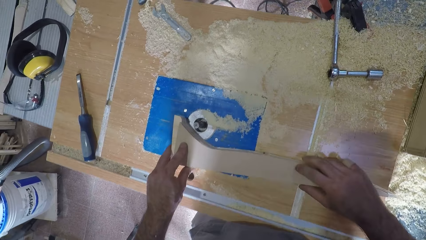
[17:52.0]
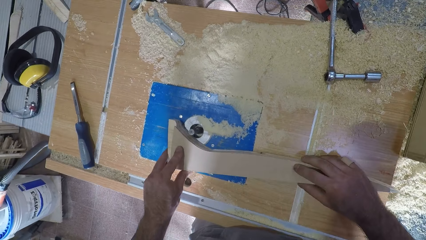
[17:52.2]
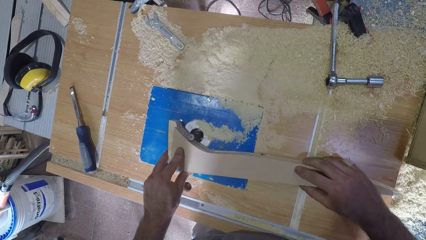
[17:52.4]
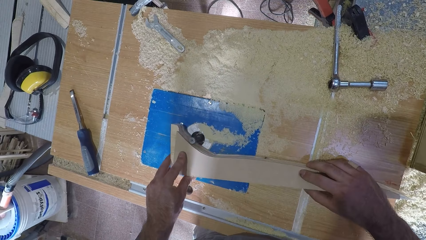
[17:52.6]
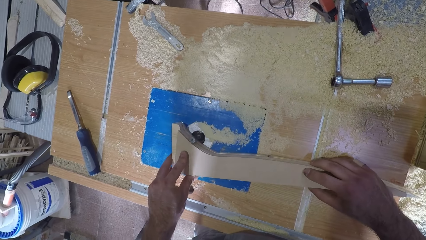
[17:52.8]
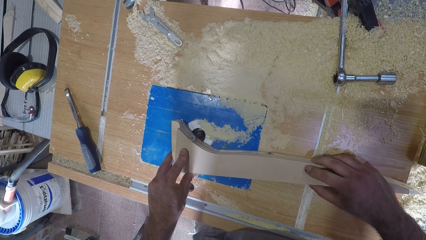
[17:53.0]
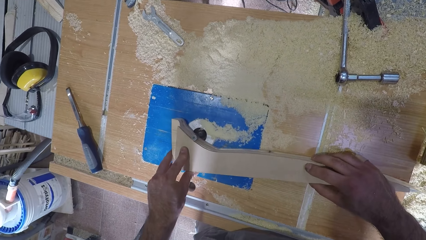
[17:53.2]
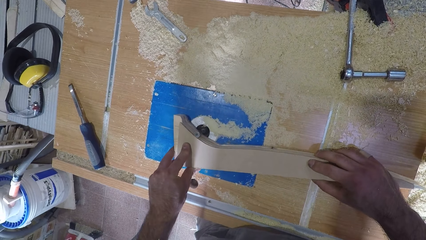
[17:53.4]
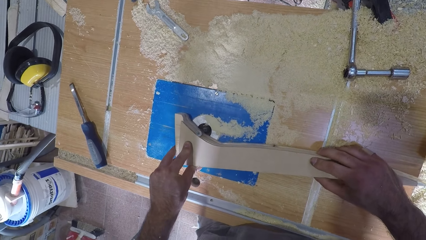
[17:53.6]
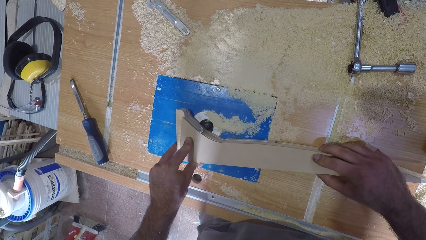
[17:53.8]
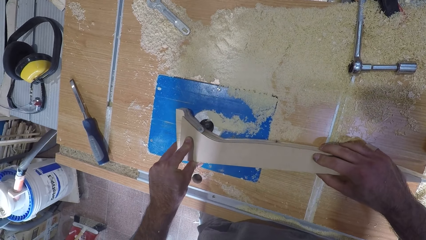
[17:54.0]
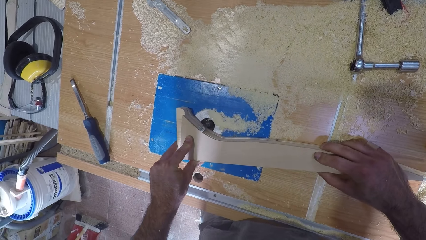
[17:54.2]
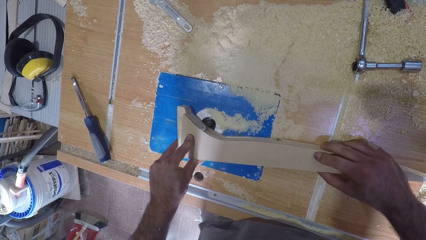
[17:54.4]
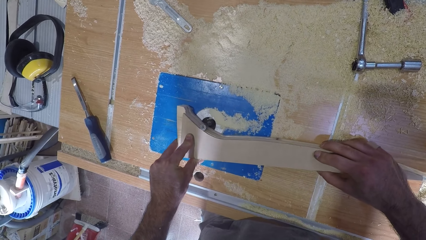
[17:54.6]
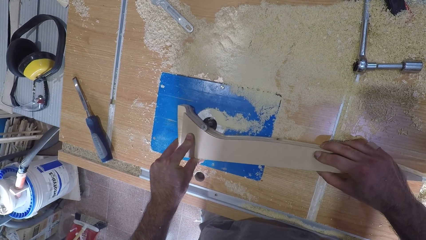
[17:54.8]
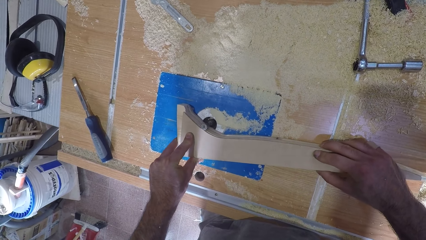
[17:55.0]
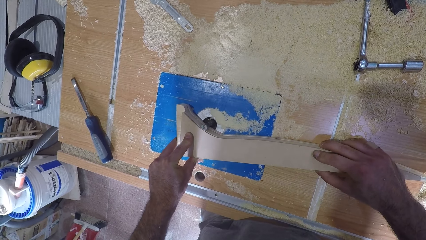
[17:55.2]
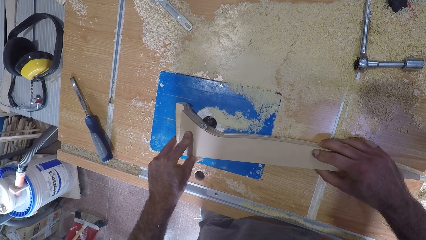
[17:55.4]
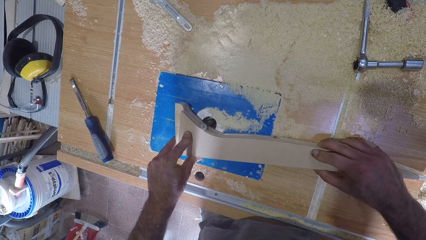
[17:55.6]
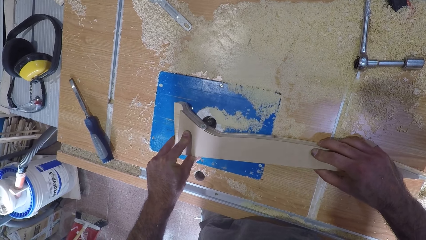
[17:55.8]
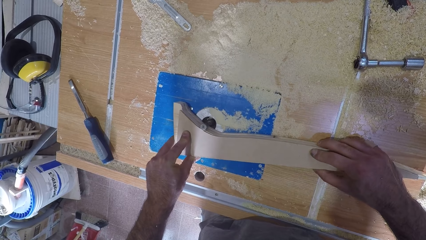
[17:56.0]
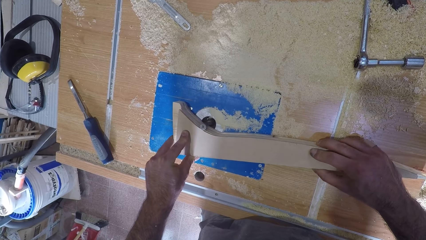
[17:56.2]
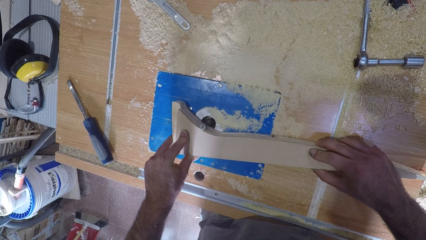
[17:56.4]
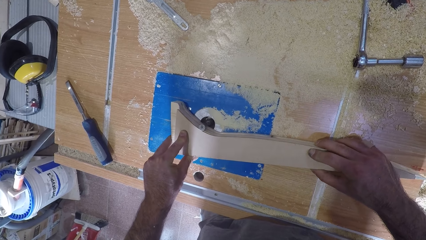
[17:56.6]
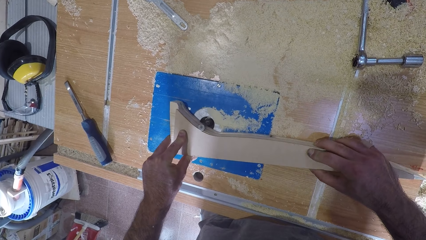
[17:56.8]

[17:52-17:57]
The camera wearer shapes the wood with the machine and smoothens the wooden piece with the smoothening machine.

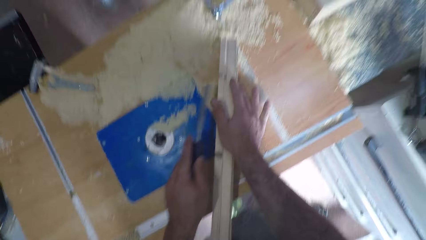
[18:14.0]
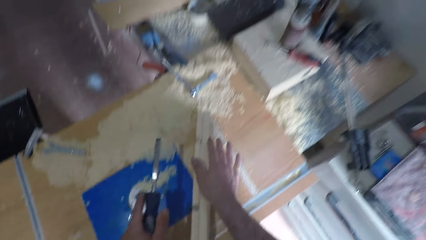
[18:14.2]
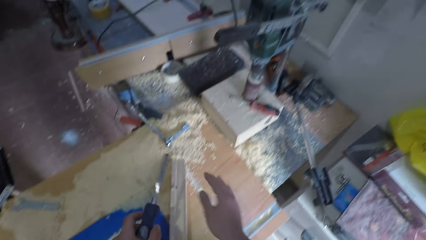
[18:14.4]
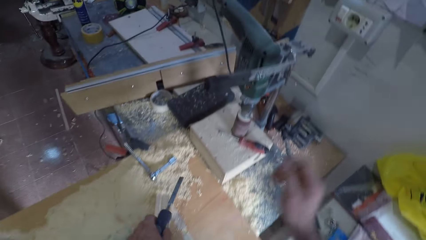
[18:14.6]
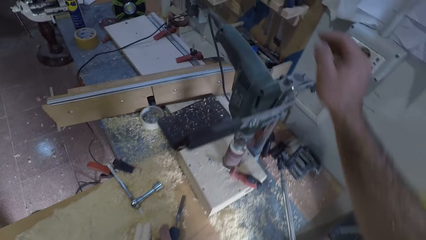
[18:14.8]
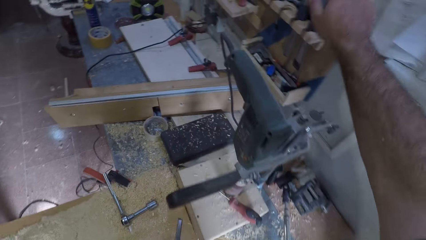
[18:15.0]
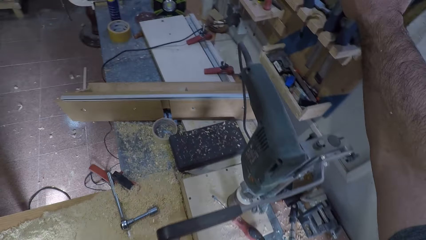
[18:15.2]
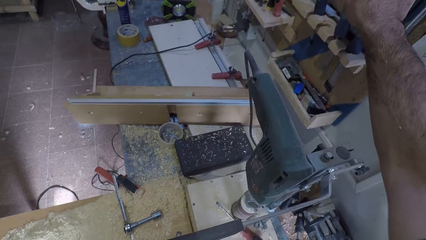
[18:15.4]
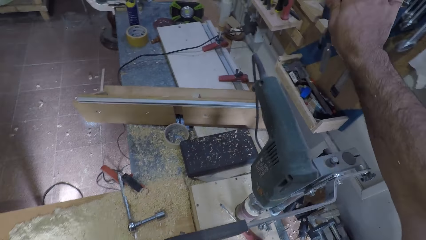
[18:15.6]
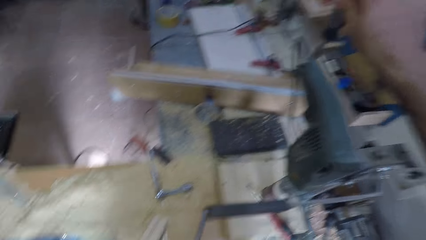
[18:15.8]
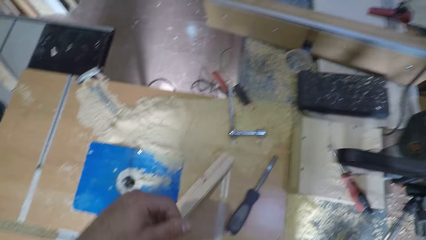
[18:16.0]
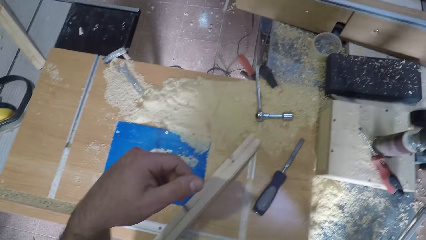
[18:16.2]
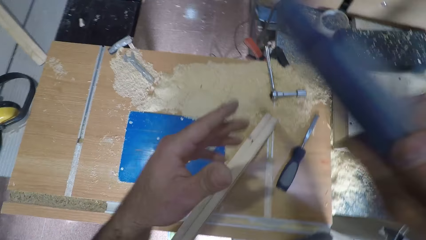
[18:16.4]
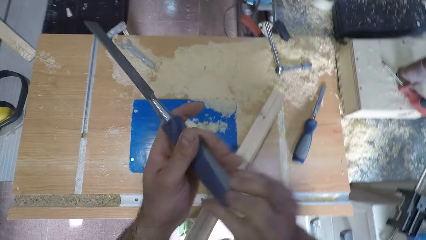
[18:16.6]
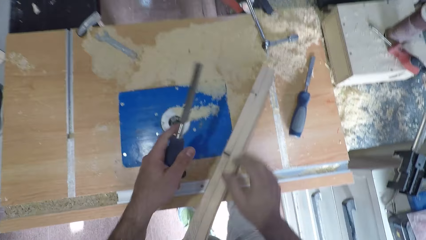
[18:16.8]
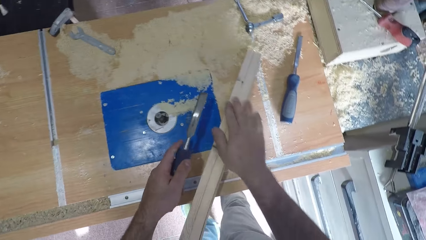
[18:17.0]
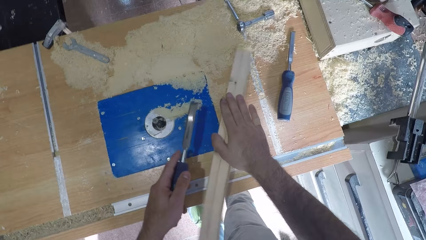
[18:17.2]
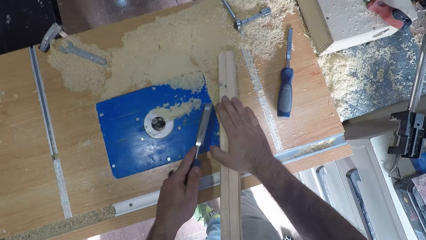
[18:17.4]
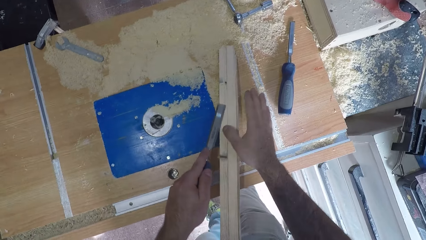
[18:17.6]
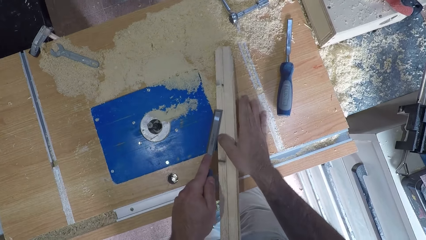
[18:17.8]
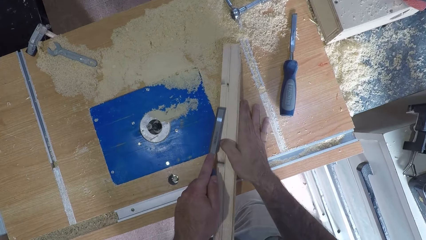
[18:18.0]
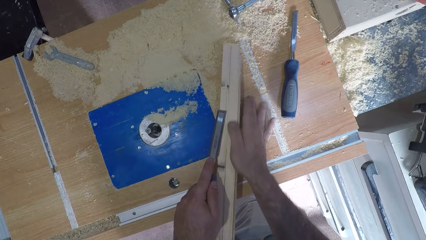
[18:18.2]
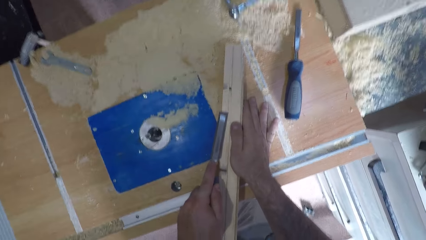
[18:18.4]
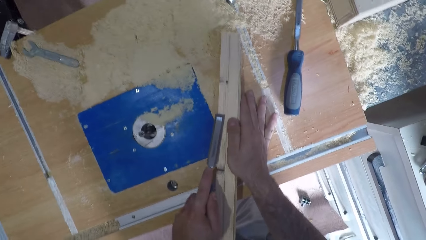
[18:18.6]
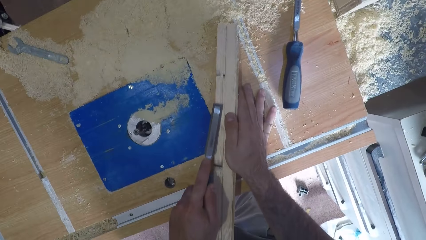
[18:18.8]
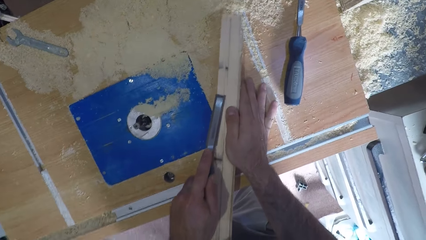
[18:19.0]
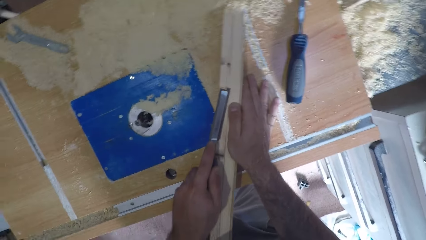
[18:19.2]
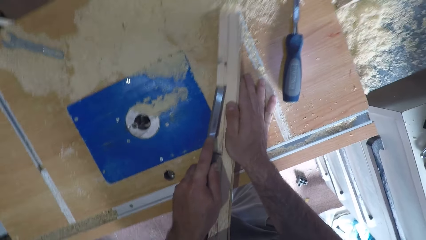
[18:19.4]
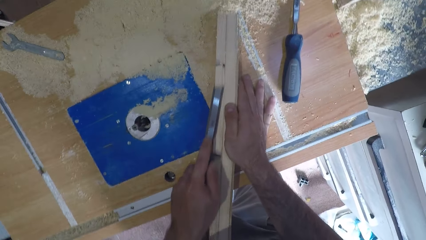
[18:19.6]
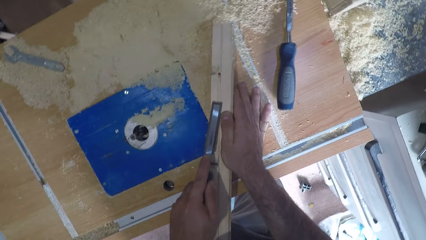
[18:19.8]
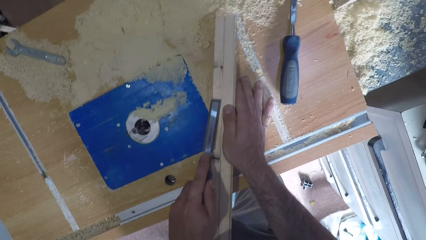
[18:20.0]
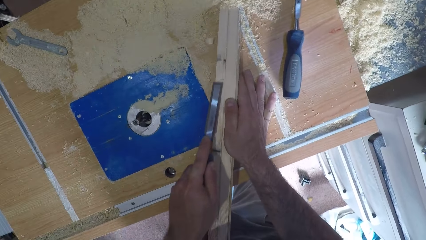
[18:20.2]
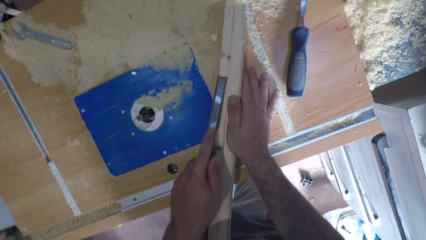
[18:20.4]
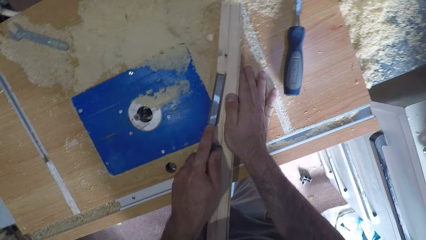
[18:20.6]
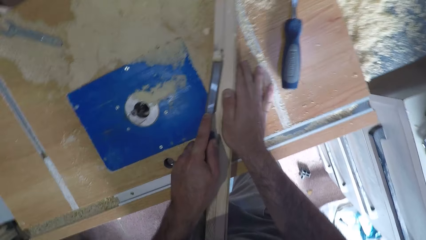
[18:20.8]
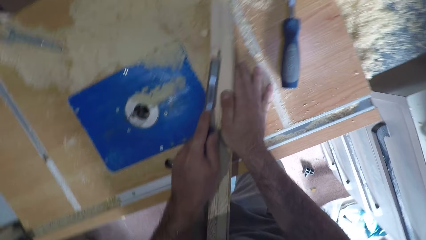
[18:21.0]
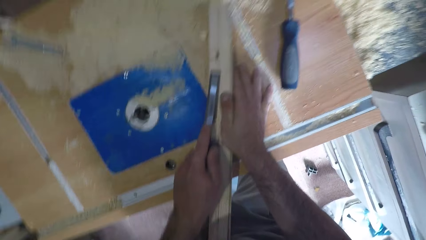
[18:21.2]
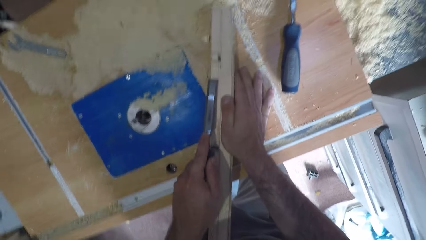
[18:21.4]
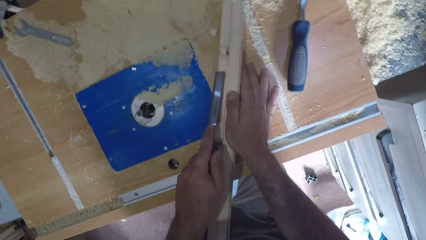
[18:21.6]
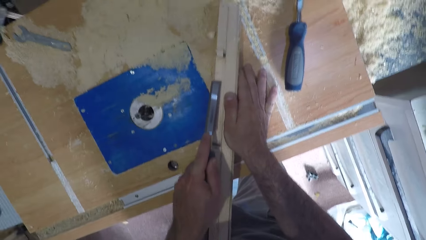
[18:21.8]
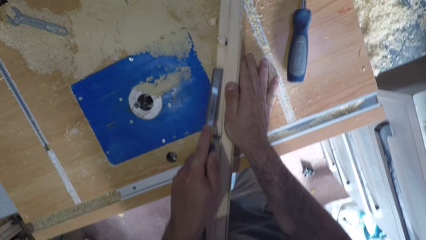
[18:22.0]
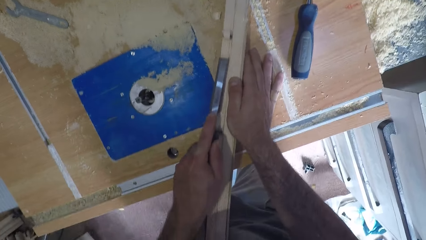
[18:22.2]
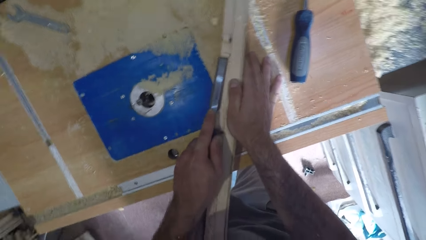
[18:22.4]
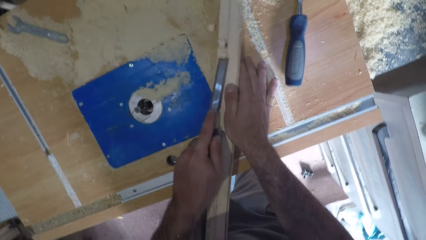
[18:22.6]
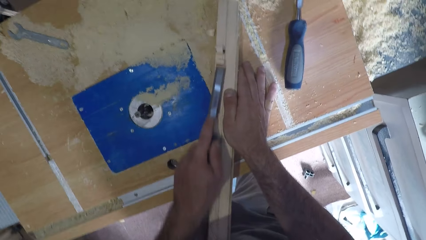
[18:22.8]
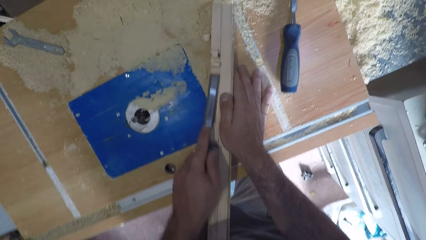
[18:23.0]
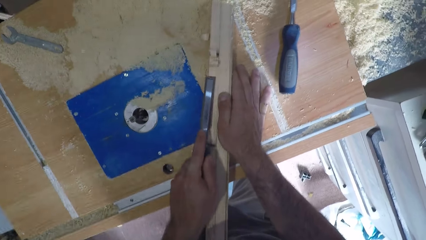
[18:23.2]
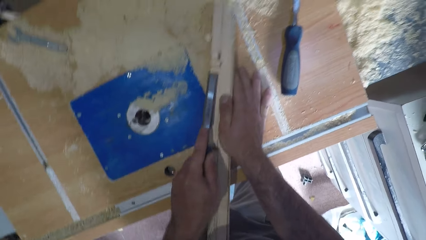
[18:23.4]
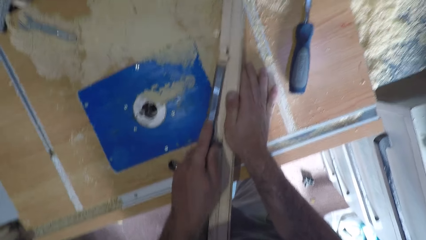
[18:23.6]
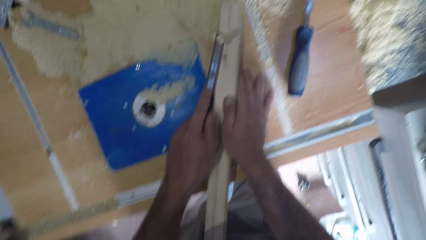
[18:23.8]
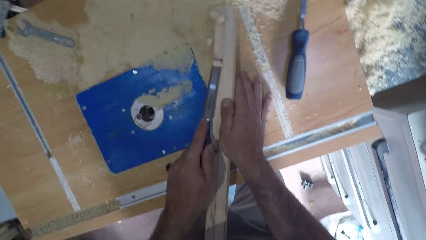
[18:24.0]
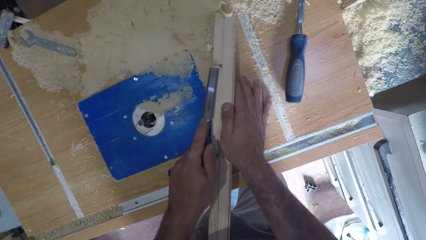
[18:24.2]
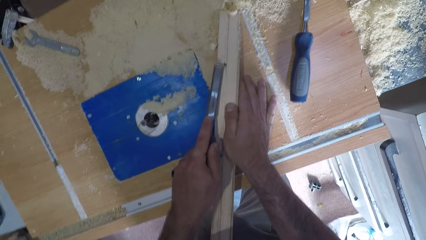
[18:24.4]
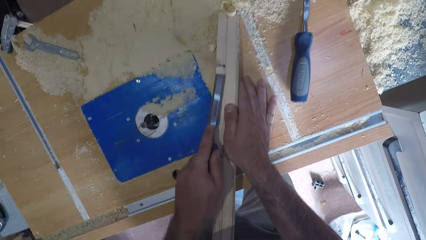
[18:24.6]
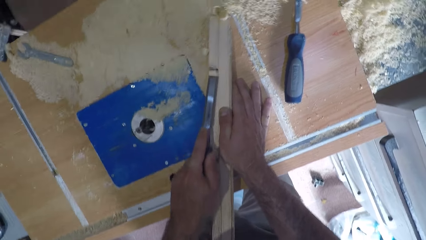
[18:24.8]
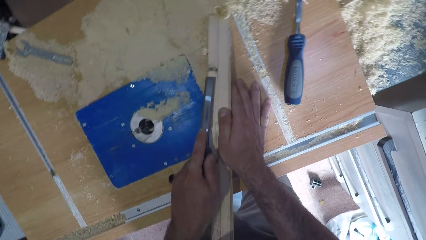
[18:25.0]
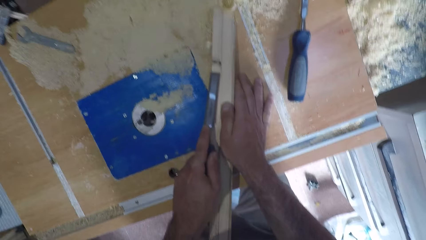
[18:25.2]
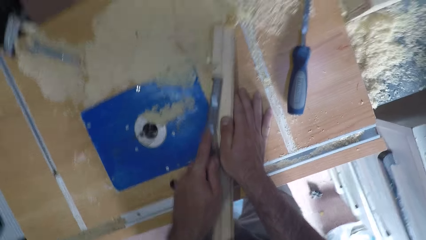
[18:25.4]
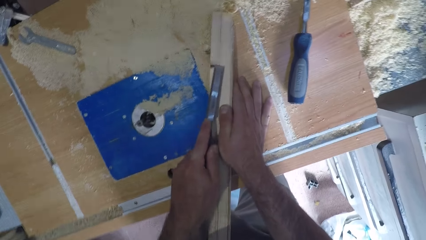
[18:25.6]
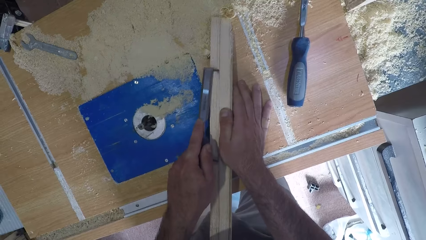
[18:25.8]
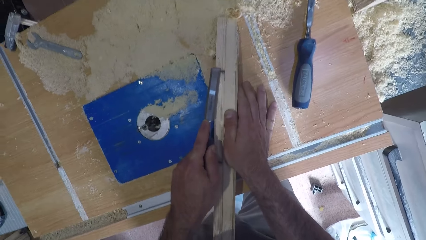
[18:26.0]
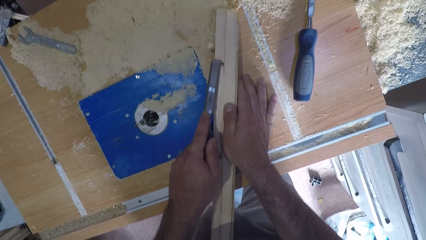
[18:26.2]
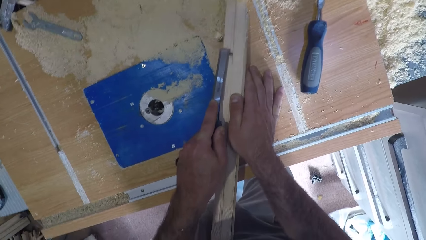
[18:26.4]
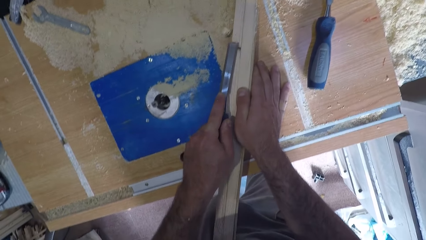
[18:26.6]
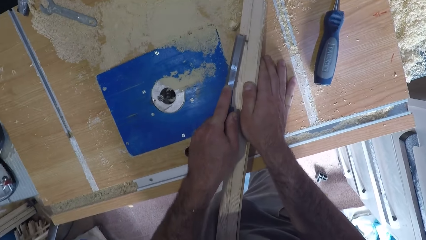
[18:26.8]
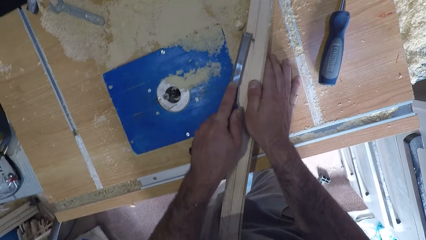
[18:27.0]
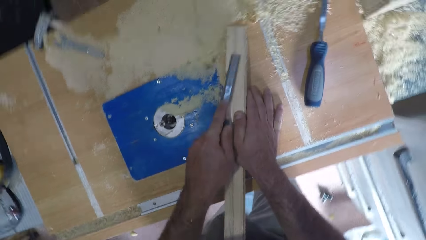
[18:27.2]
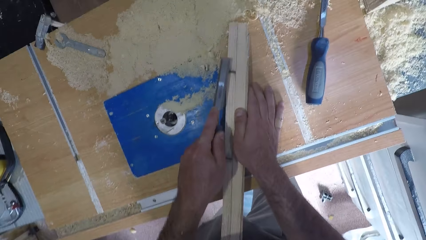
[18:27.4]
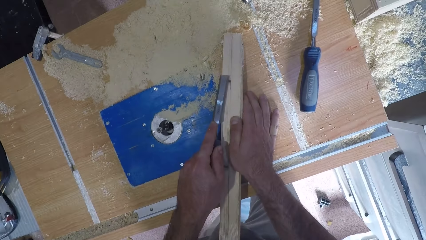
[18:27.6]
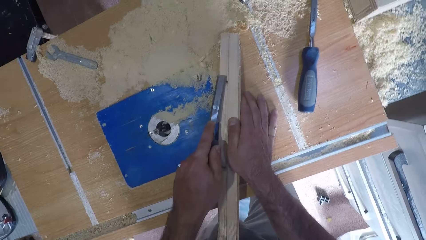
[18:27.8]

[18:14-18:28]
The camera wearer withdraws the chisel from the wooden piece. He stretches his hand. He holds another chisel. He picks up the chisel. He passes the chisel from his right hand to his left hand. He touches the wood with his right hand. He bends. He chisels the wood. He holds the timber. He cuts the timber with the chisel.
